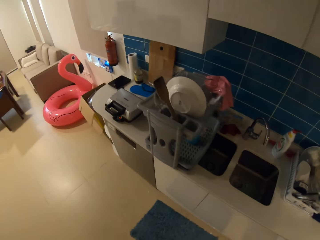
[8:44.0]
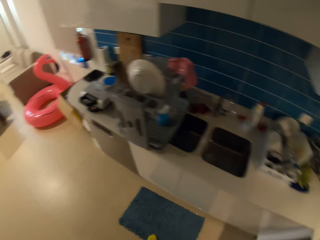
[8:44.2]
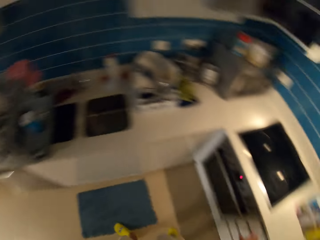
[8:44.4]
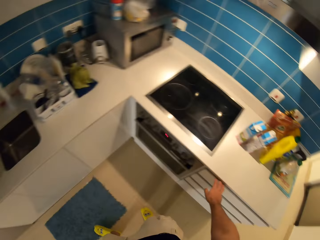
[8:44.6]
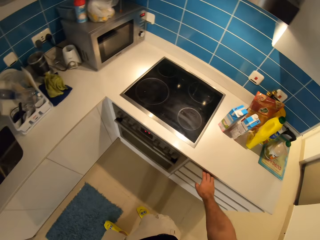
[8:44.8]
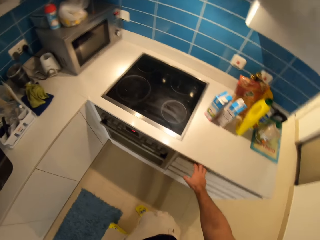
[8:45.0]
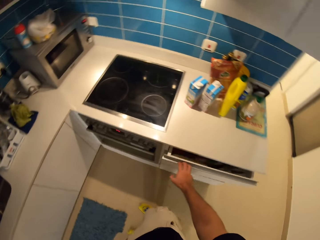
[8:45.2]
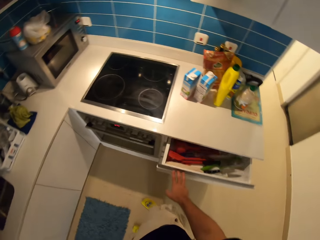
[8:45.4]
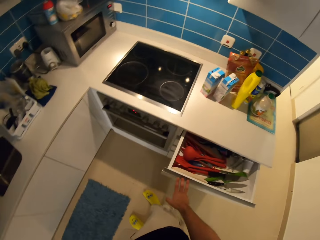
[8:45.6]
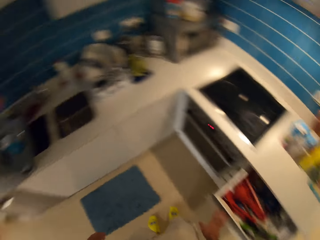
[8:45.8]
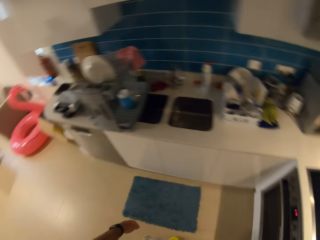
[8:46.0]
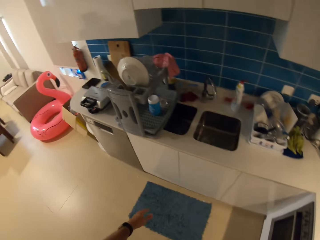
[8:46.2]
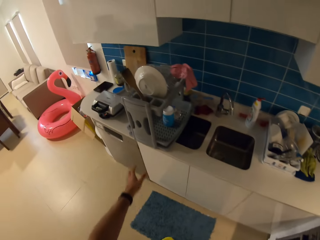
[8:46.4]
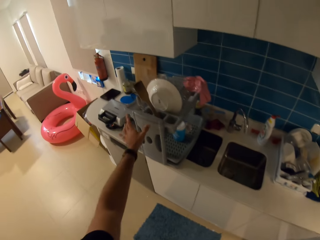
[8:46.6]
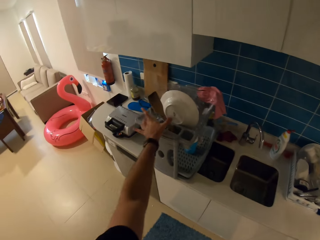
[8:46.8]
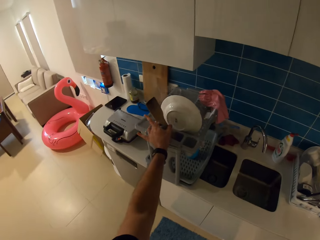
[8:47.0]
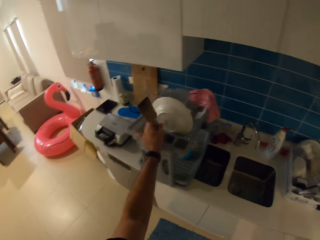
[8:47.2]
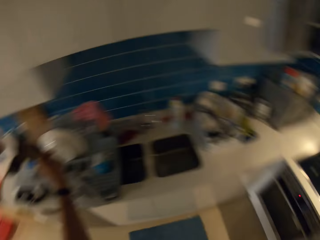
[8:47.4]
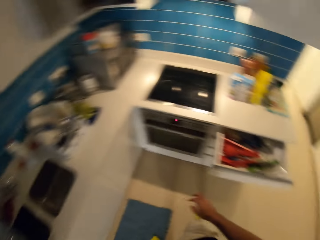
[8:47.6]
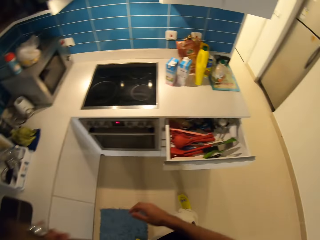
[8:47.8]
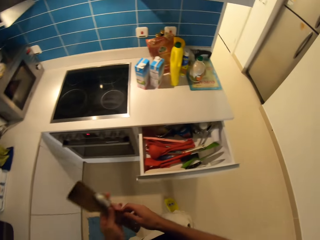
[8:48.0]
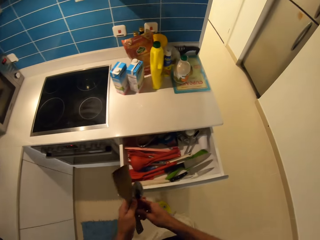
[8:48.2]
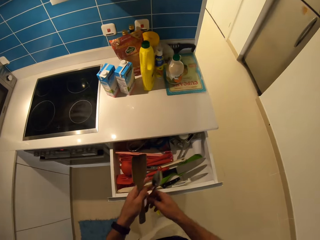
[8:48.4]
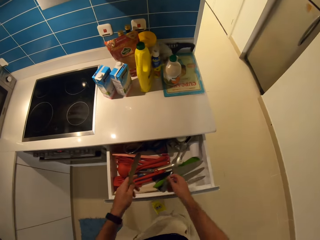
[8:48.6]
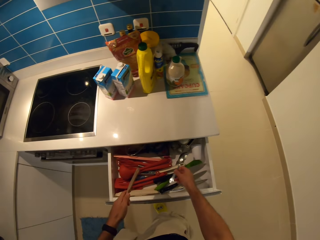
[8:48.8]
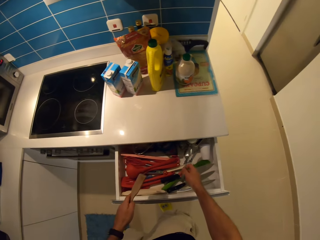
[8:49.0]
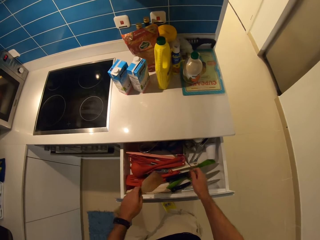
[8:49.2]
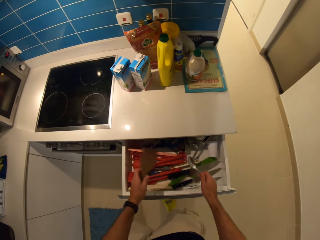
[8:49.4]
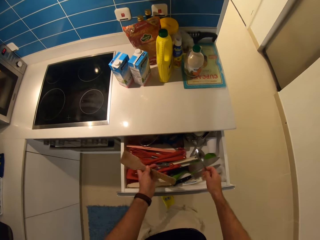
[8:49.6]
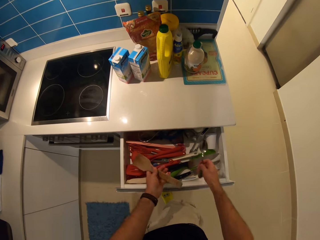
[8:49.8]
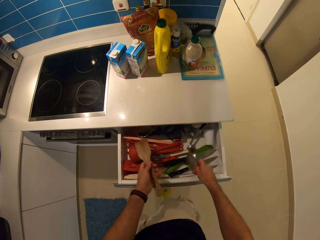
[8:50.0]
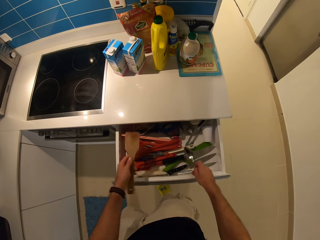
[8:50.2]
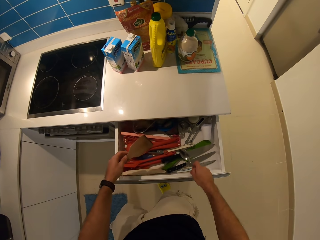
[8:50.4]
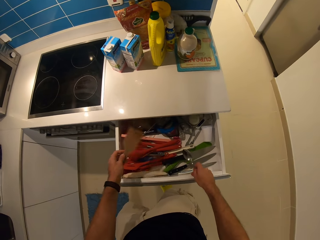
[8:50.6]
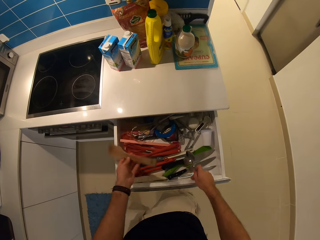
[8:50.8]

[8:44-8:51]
The camera wearer opens a drawer with his right hand. He turns around. He picks up a wooden spatula spoon or spoons from the rack with his left hand. He puts the spoons in the drawer.

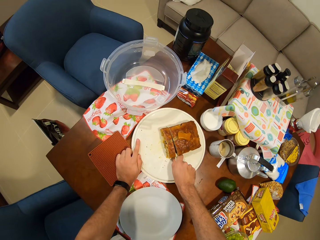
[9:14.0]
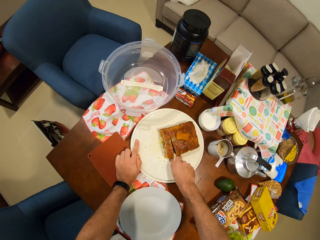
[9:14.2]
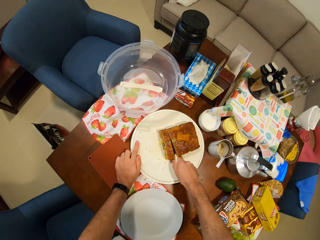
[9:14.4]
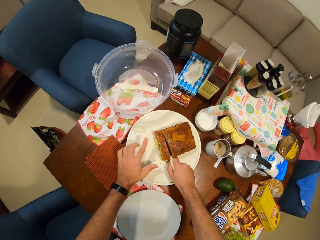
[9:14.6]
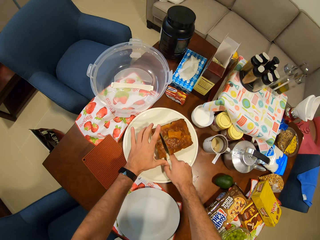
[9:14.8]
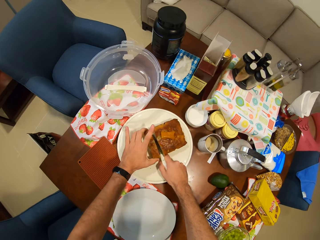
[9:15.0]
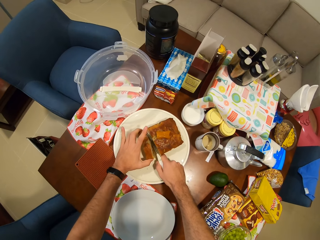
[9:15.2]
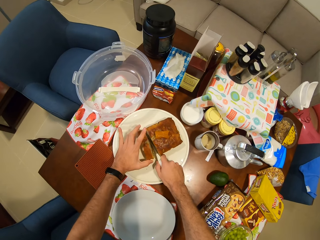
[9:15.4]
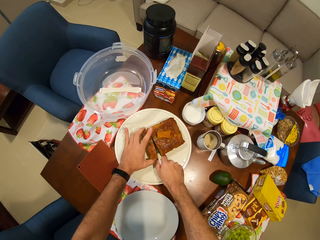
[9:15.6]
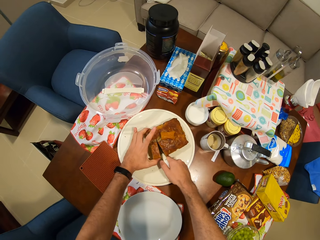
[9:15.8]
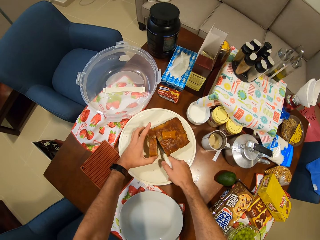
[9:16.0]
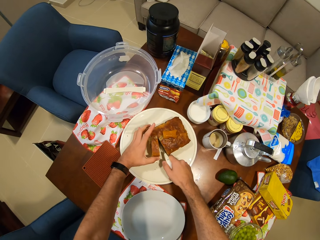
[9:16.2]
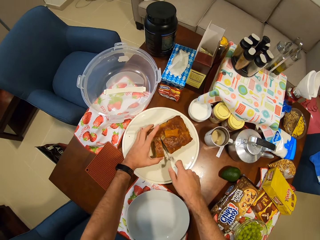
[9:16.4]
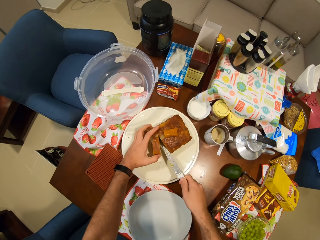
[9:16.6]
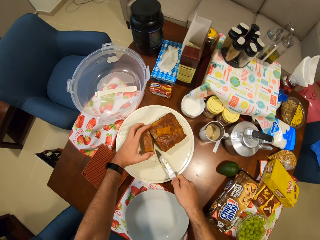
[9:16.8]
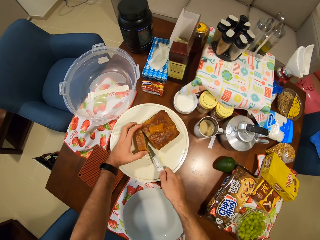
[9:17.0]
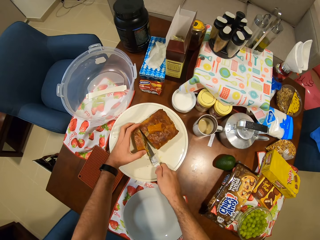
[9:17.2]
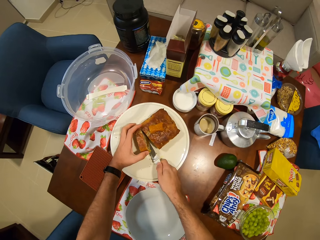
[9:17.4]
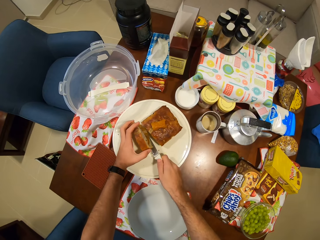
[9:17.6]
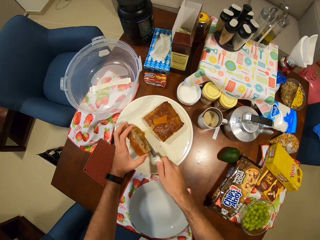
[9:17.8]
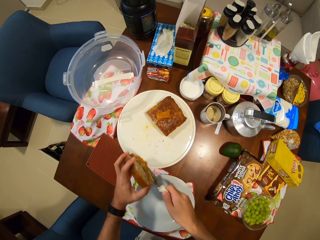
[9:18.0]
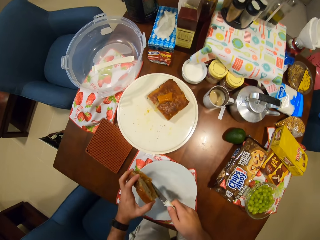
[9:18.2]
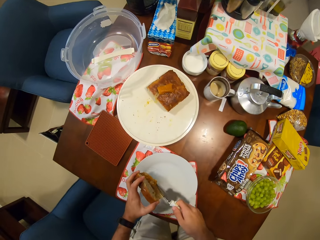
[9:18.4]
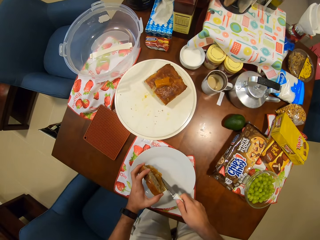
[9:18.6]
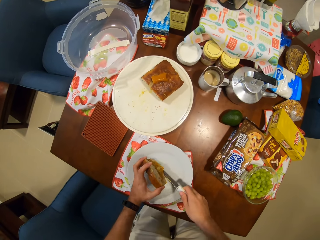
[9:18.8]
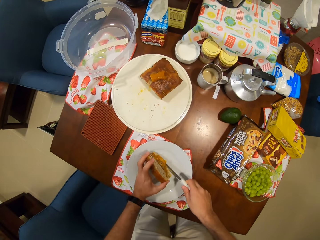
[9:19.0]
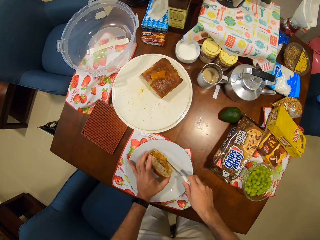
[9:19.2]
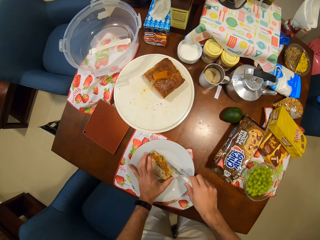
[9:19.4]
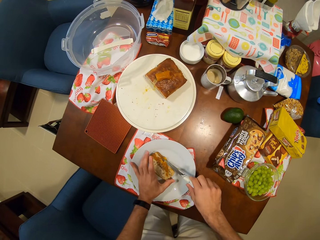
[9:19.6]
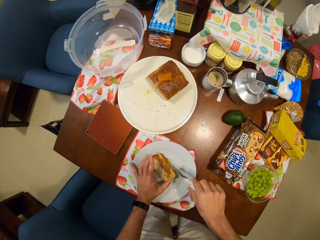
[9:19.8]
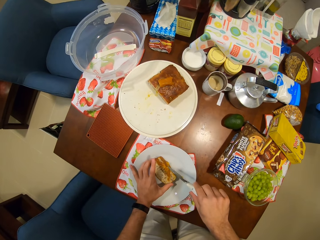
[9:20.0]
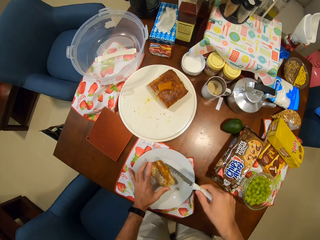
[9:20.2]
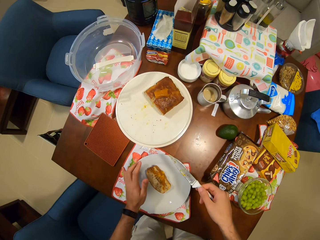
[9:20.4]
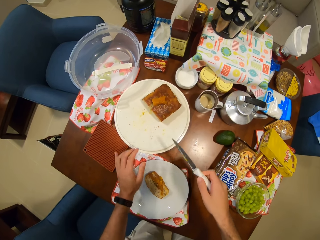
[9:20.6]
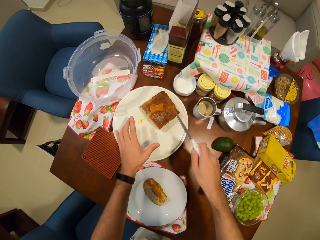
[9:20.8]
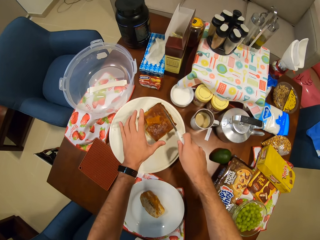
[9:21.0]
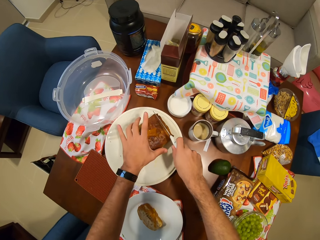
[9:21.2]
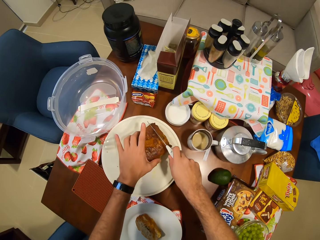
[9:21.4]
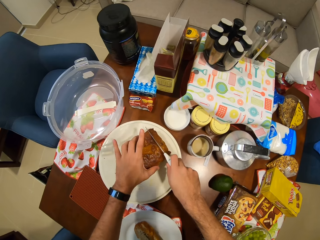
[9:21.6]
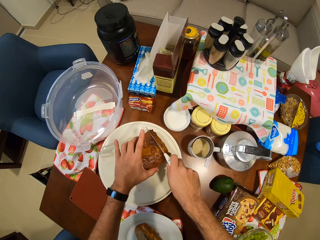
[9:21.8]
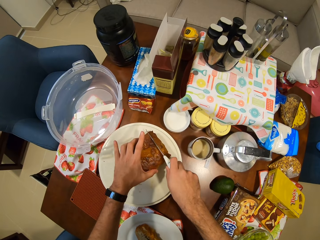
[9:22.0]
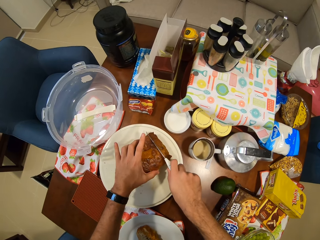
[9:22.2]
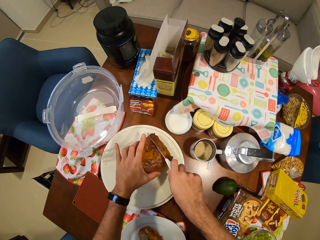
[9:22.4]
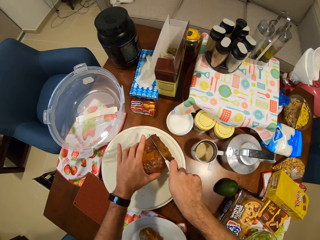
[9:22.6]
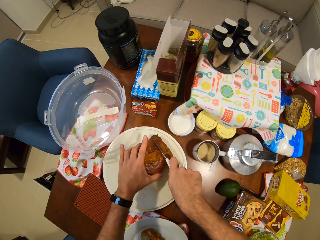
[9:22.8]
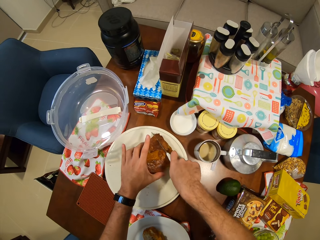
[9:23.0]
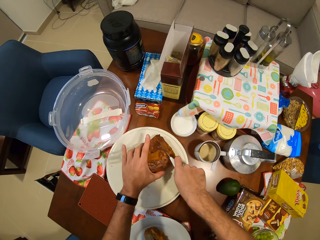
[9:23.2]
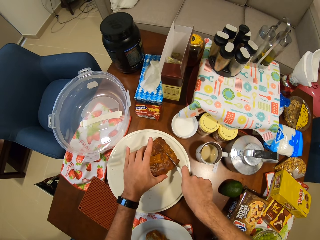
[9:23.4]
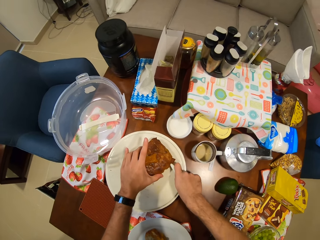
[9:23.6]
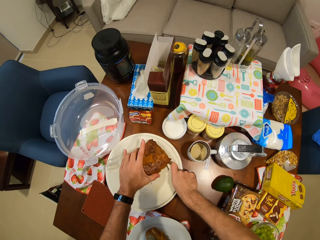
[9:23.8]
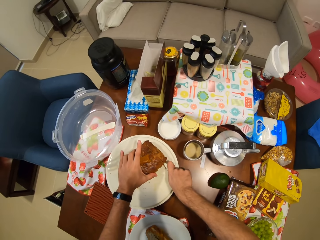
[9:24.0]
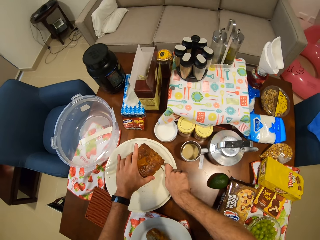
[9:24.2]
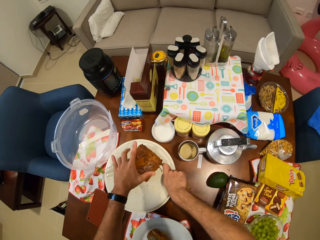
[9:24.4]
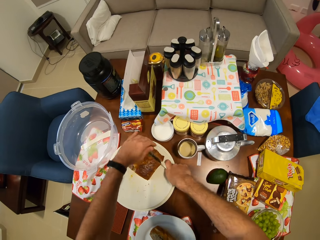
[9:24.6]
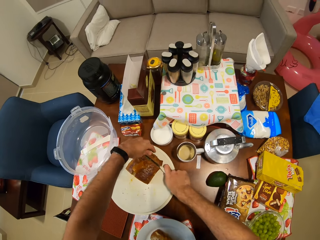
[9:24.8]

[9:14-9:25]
The camera wearer picks up a slice of cake from the cake platter with his hands. He places the slice of cake in his hands on another plate. He cuts another cake piece with the knife in his right hand.

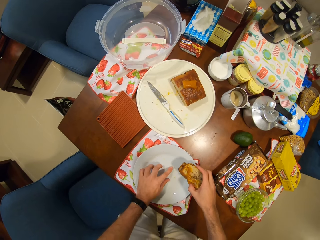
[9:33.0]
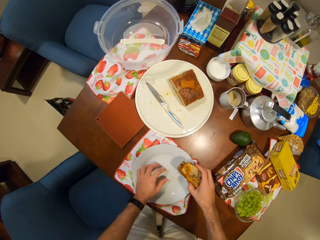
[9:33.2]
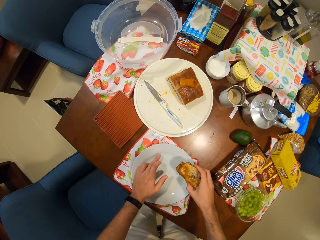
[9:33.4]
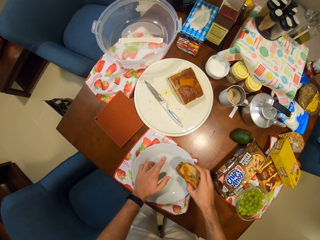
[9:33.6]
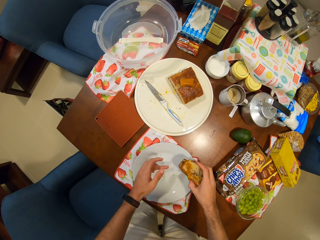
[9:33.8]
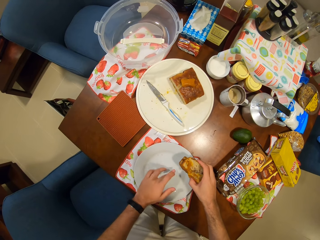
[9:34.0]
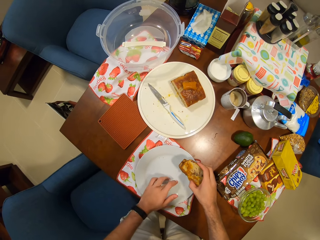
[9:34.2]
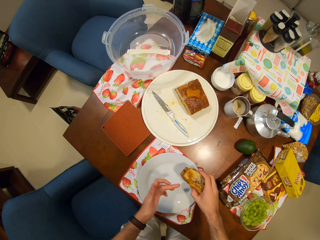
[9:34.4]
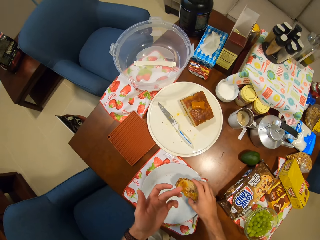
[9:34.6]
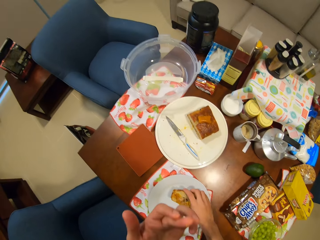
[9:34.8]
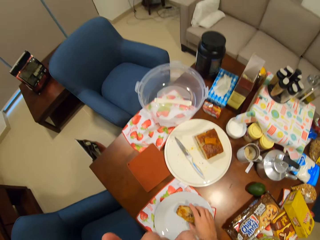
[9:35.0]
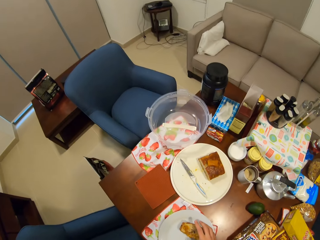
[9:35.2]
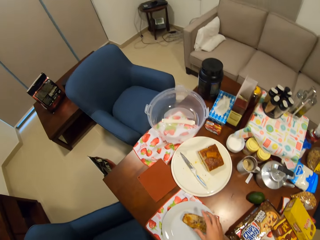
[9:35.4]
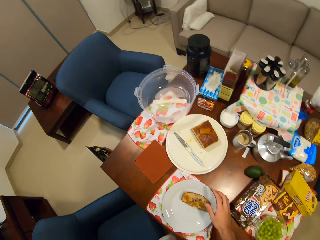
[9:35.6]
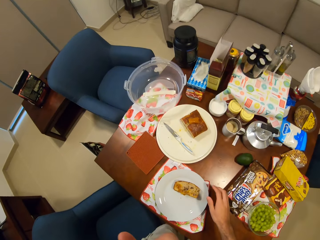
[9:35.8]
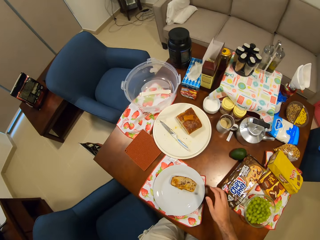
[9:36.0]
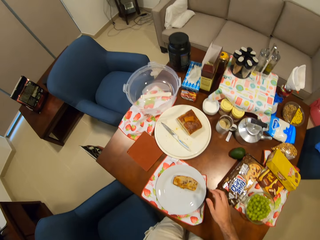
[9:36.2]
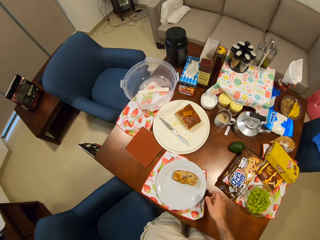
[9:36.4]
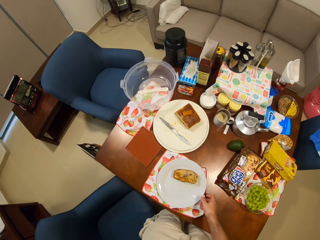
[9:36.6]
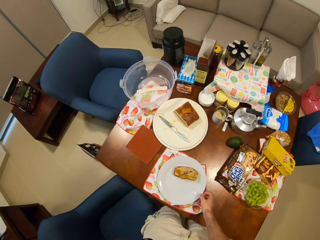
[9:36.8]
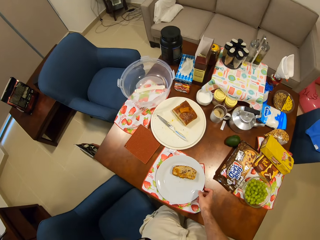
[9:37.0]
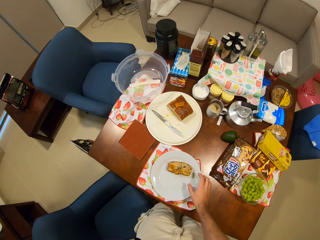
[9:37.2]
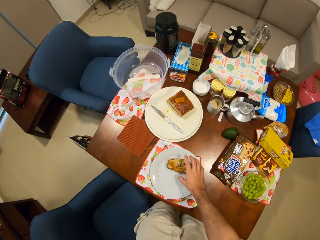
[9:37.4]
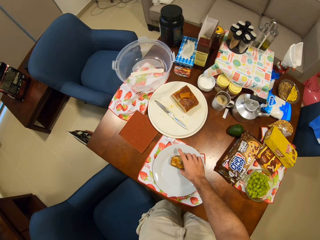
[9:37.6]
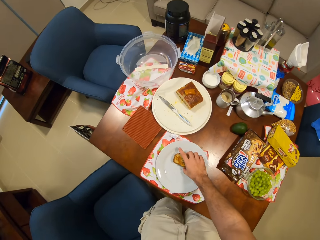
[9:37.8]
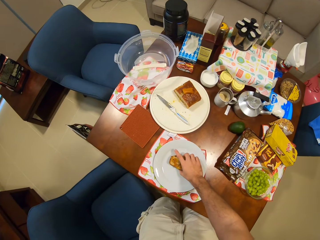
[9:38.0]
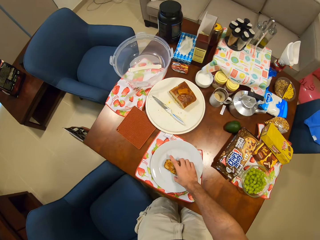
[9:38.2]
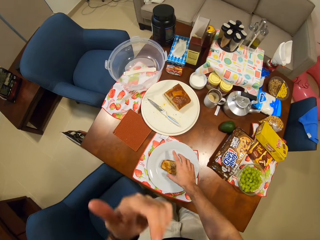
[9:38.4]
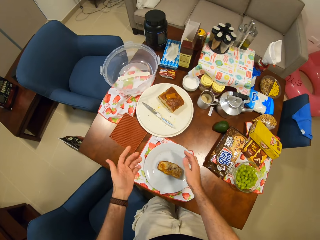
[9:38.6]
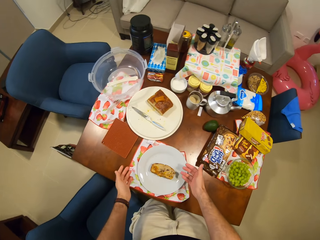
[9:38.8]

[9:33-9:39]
The camera wearer puts cake in a plate. They raise a hand.
